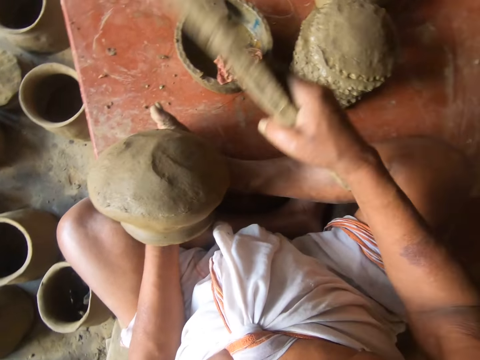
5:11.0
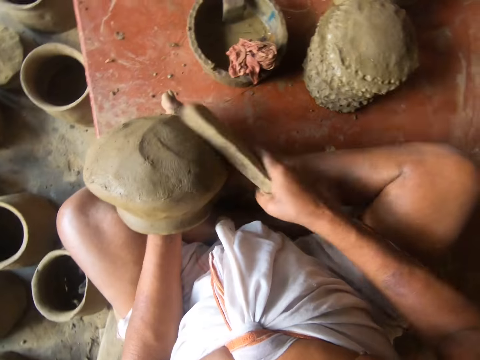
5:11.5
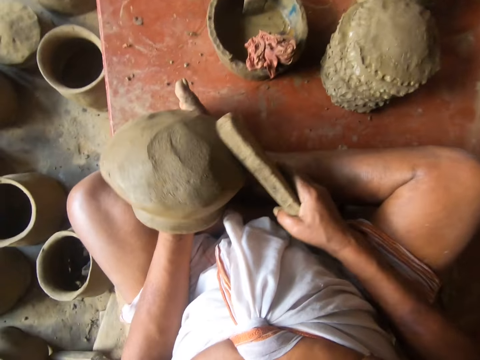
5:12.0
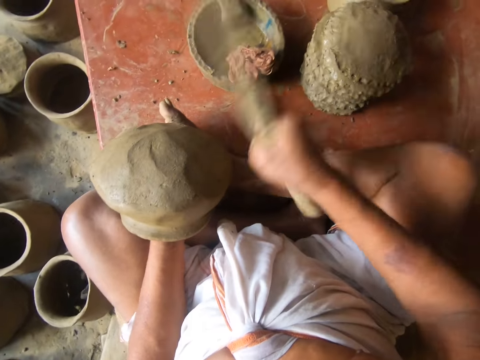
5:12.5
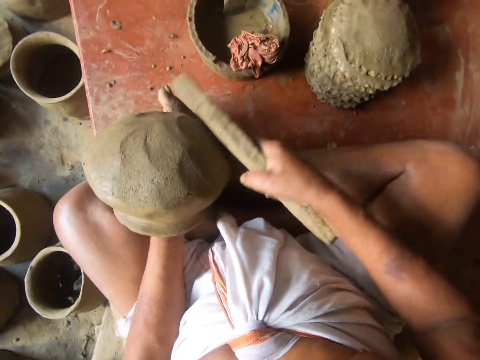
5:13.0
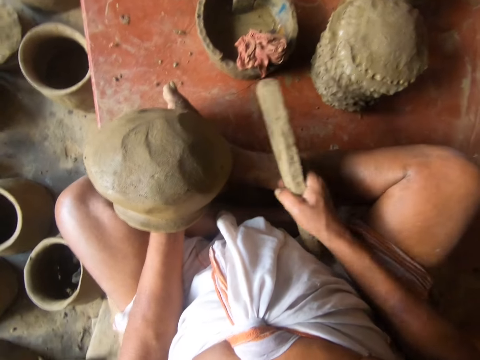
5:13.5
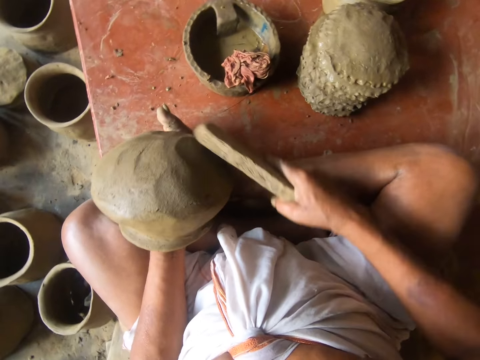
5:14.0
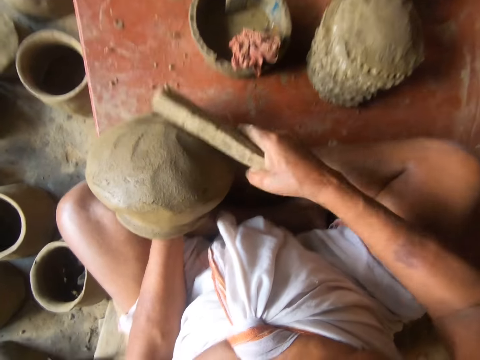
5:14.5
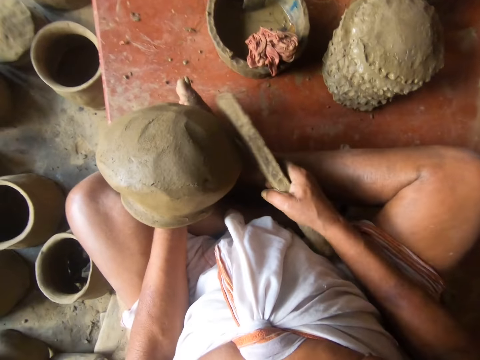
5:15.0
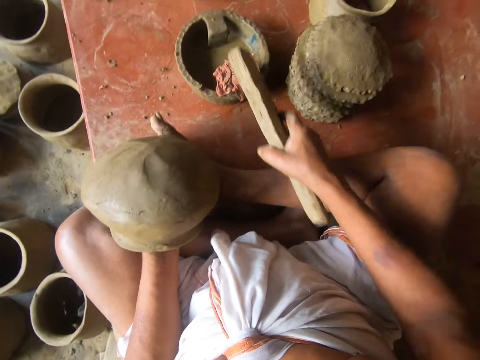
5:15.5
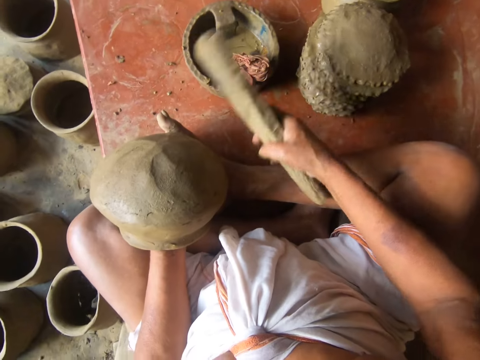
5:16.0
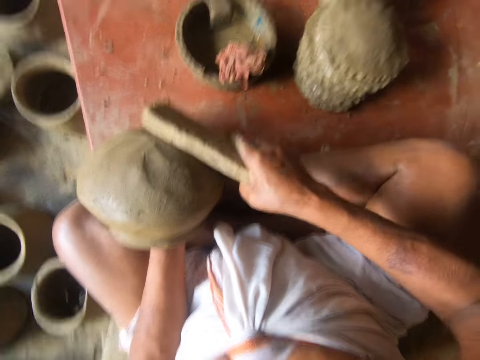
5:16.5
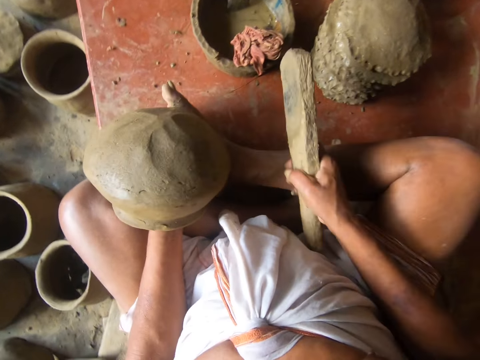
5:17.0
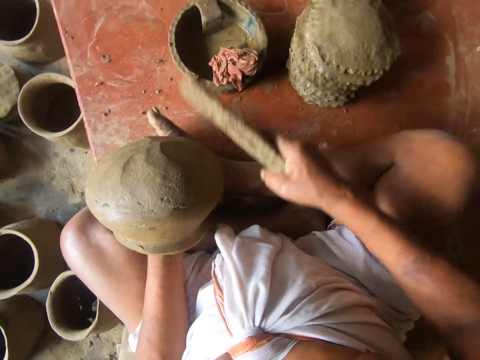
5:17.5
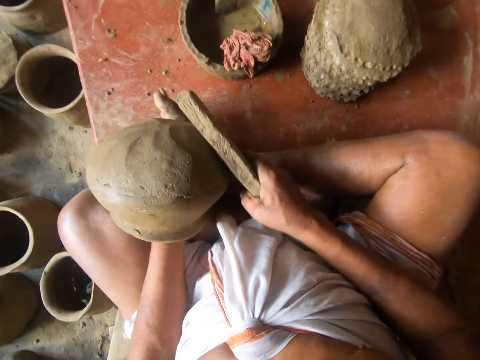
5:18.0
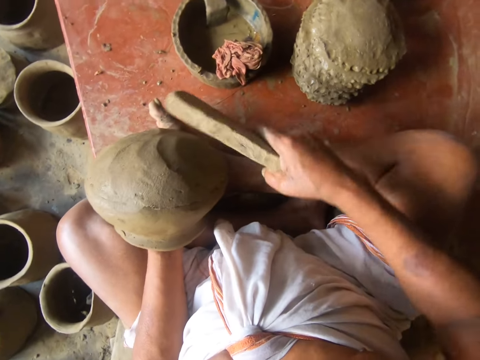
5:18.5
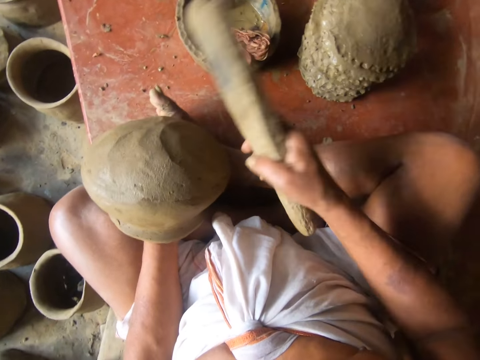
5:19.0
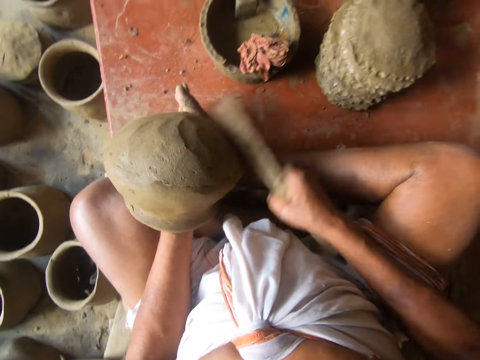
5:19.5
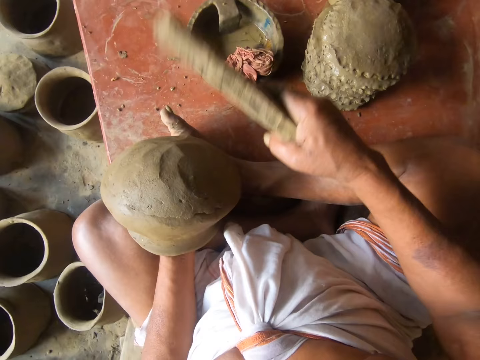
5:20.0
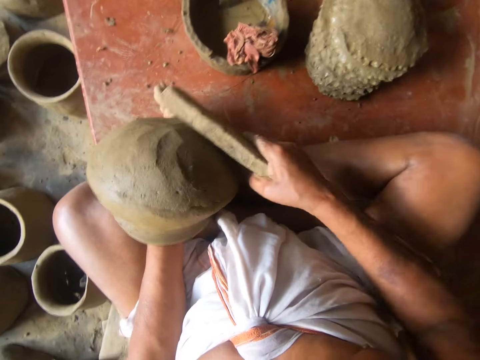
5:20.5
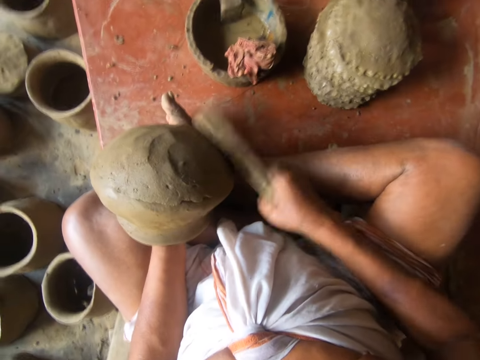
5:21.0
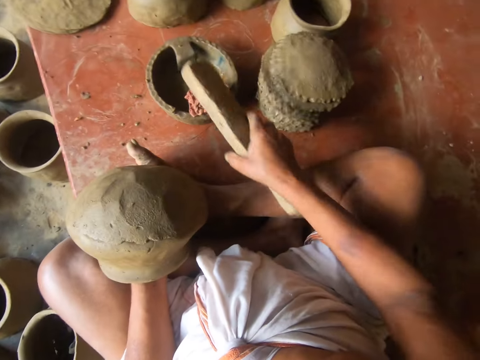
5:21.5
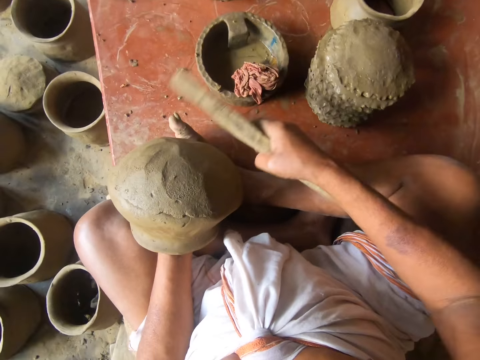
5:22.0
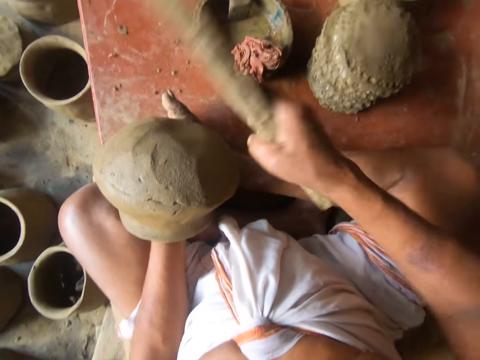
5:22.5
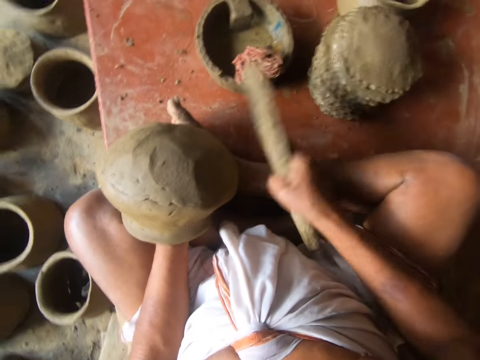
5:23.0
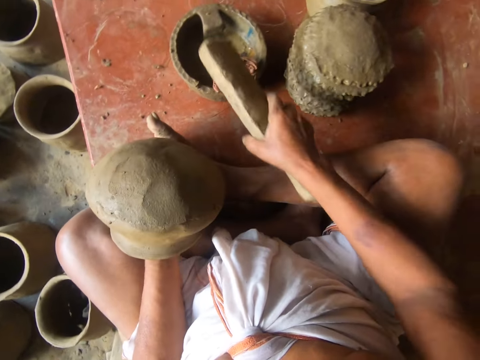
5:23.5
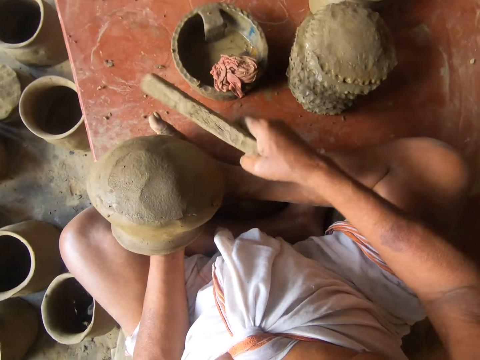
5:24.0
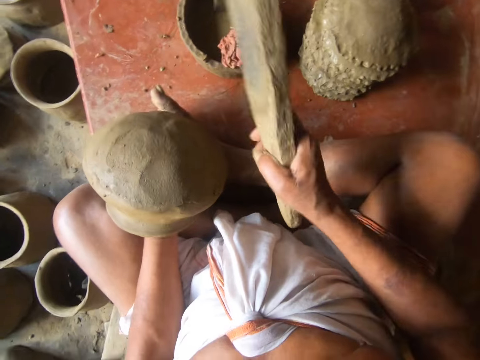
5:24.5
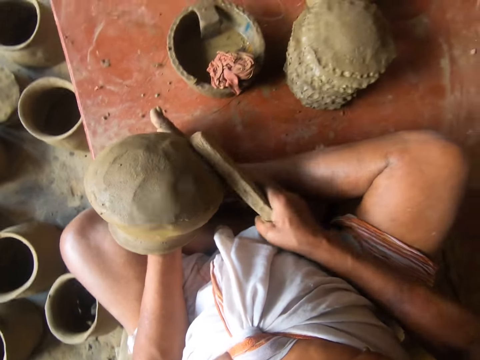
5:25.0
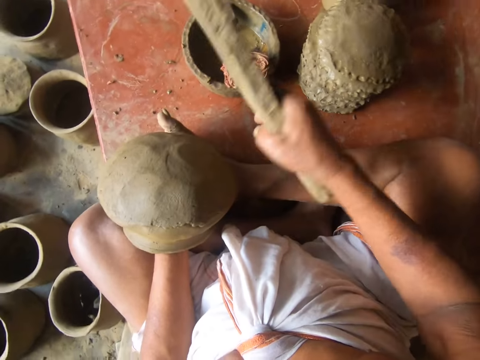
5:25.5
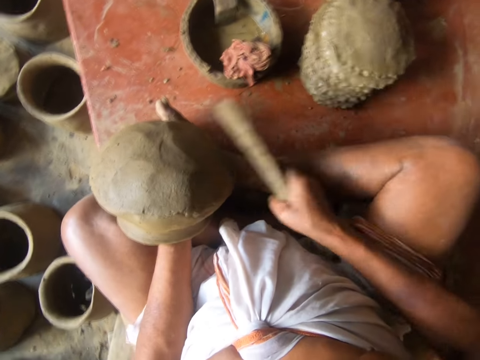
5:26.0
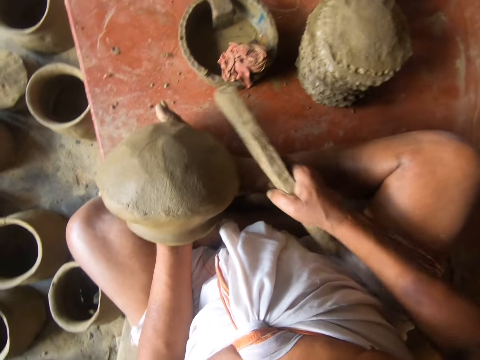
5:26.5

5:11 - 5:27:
The camera wearer dips the mortar in a bowl. They place the wood on the wet piece of cloth. They hit the mold with the mortar. They mold the clay piece with the wood. They dip the mortar in the bowl. They place the wood on the wet piece of cloth. They mold the clay piece with the wood. They hit the mold with the mortar.

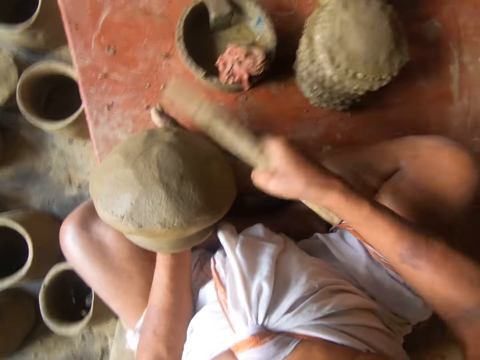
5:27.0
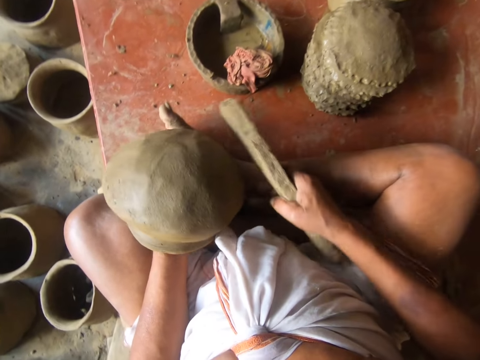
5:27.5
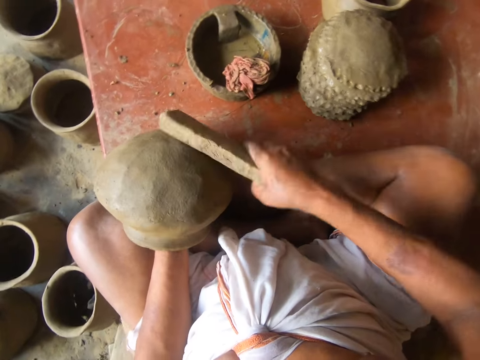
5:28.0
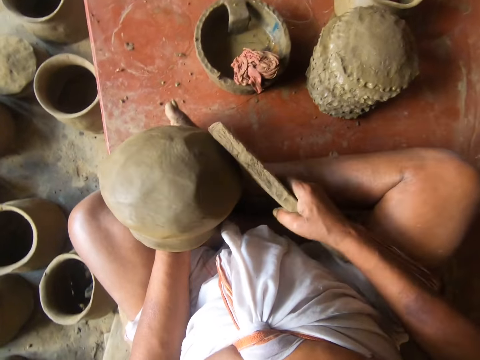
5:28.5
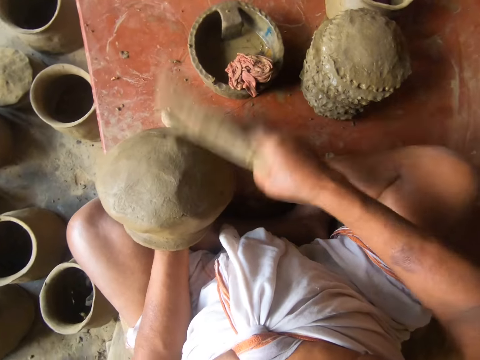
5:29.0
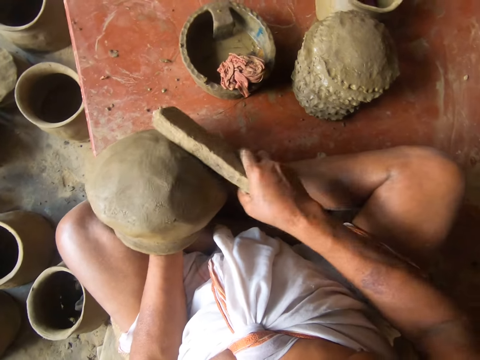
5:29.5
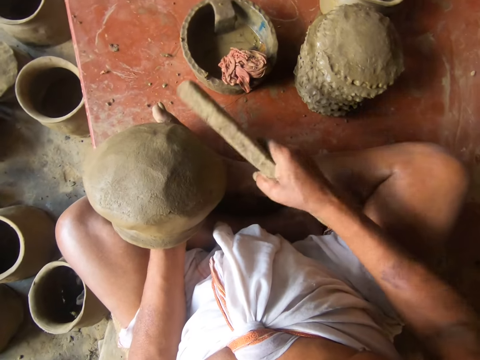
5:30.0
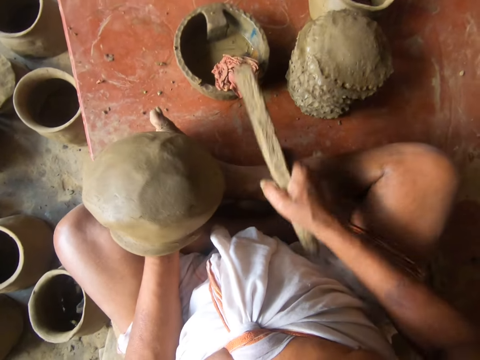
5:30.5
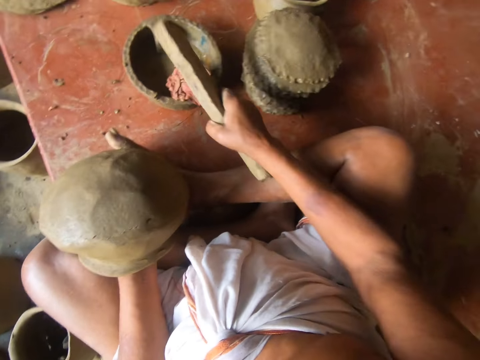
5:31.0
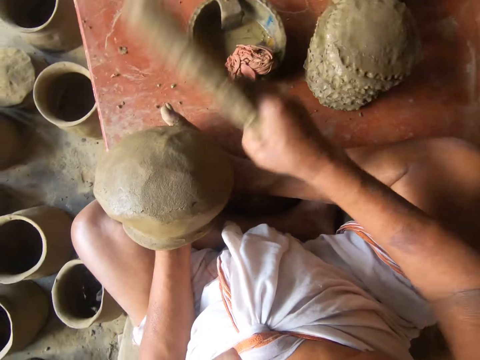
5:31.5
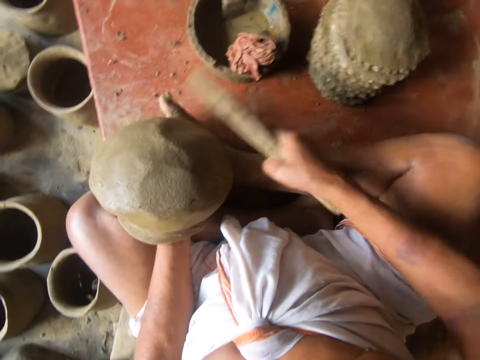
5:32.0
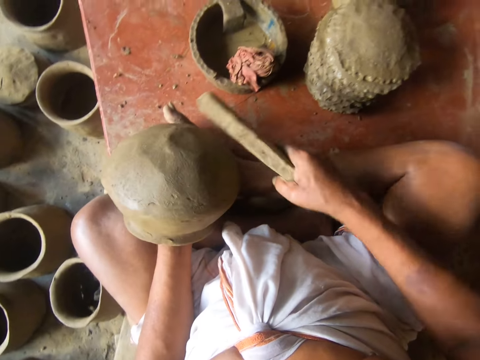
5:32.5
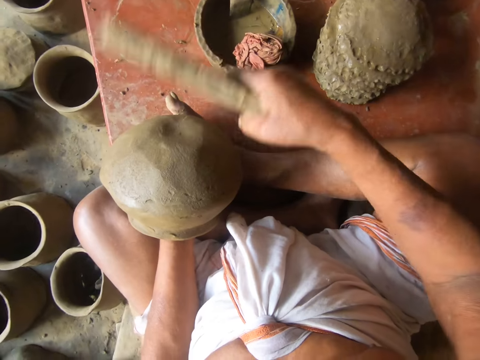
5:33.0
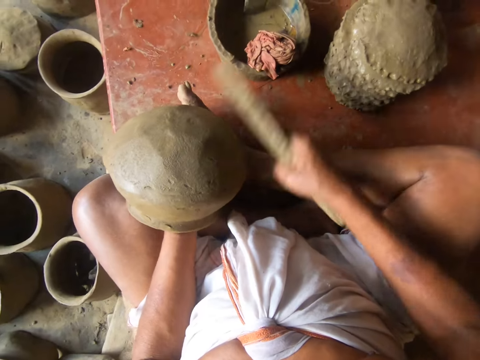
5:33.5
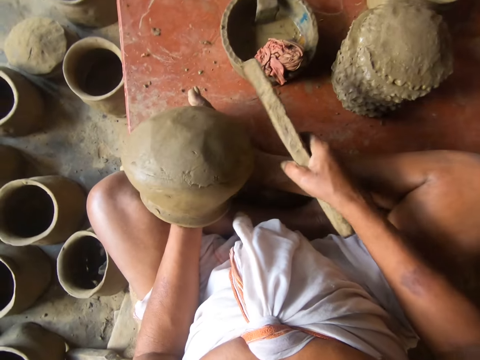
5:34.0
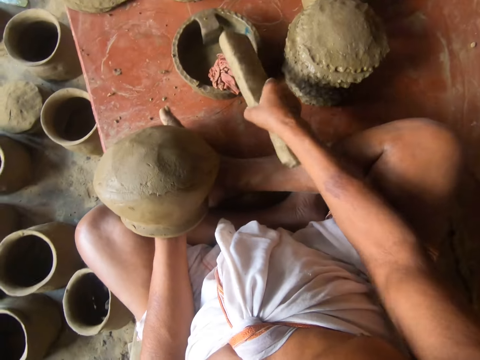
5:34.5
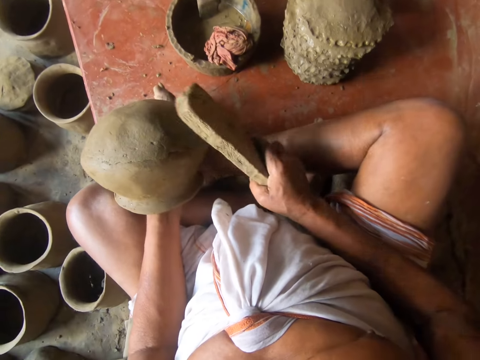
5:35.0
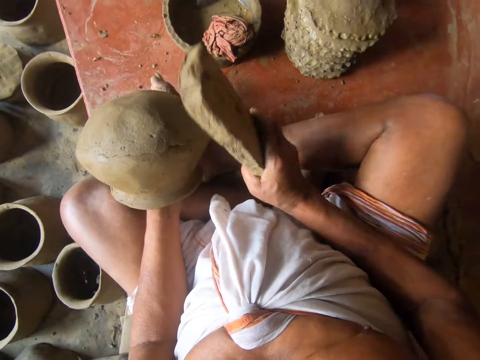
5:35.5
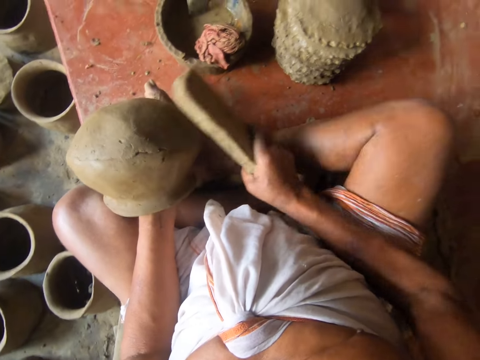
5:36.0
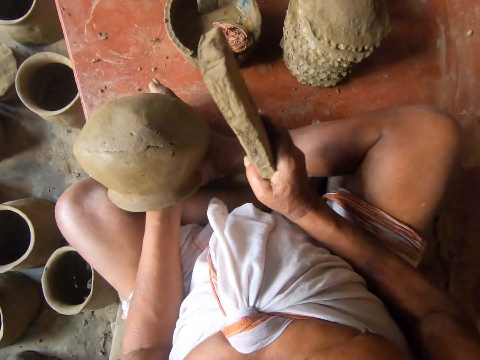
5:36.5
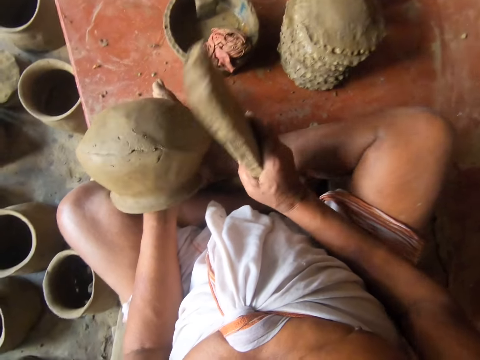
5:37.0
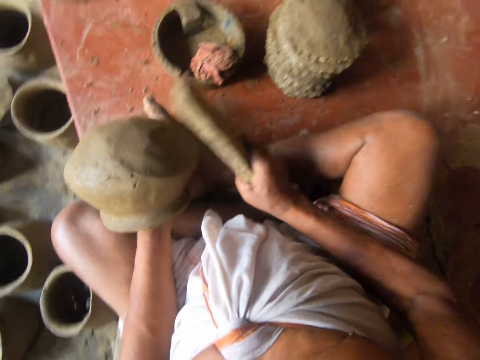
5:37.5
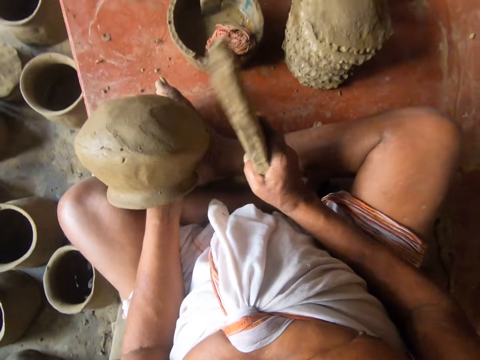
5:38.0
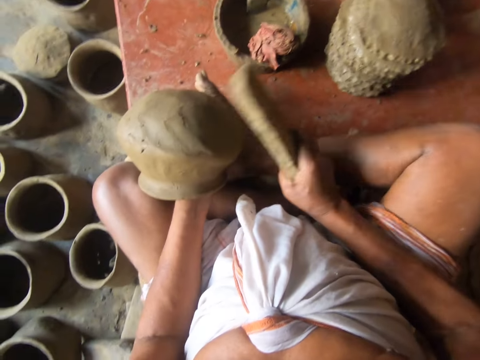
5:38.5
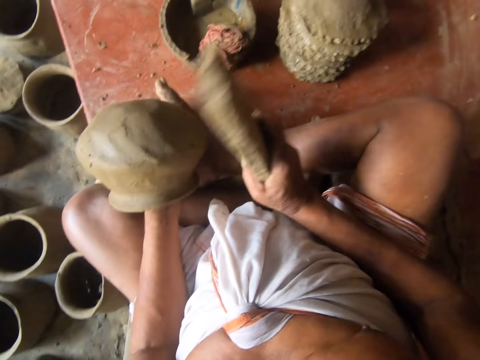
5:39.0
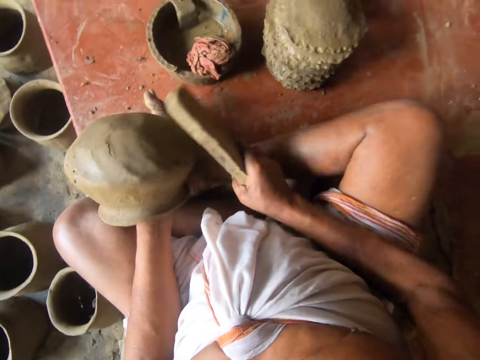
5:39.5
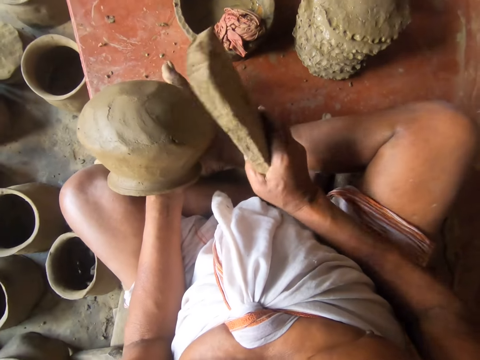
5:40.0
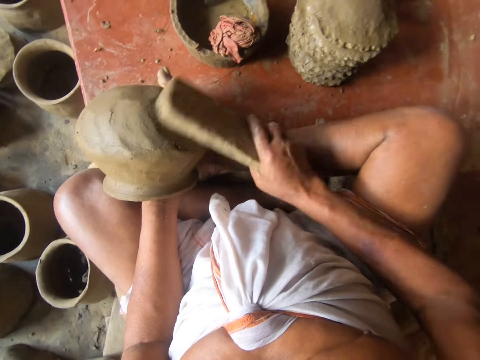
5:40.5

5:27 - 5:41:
The camera wearer dips the mortar in a bowl. They place the wood on the wet piece of cloth. They mold the clay piece with the wood. They hit the mold with the mortar. They dip the mortar in the bowl. They place the wood on the wet piece of cloth. They hit the mold with the mortar. They mold the clay piece with the wood.
